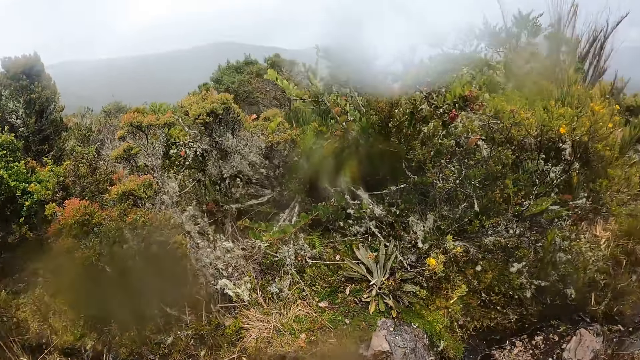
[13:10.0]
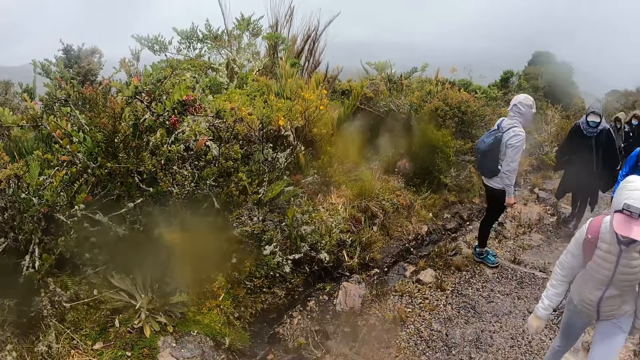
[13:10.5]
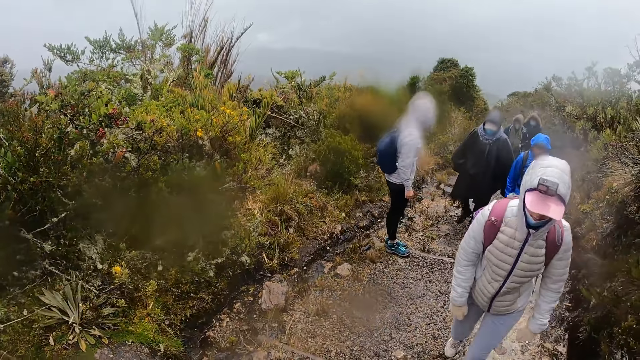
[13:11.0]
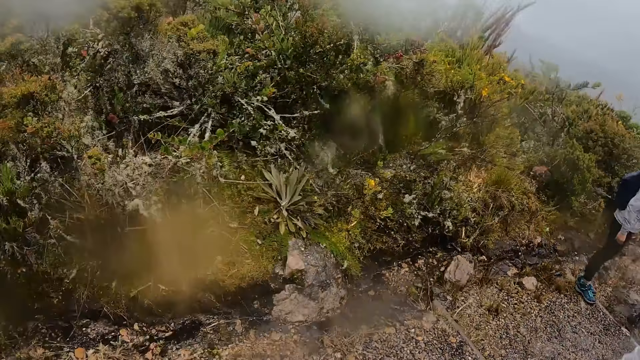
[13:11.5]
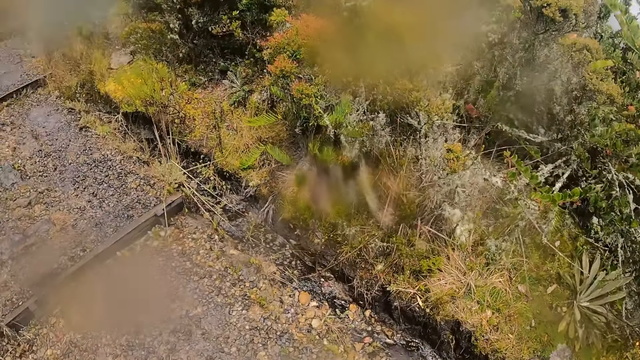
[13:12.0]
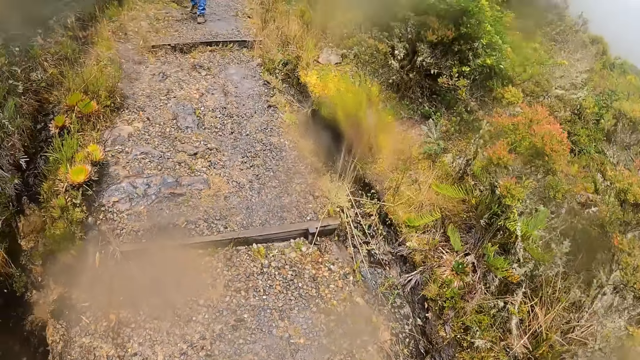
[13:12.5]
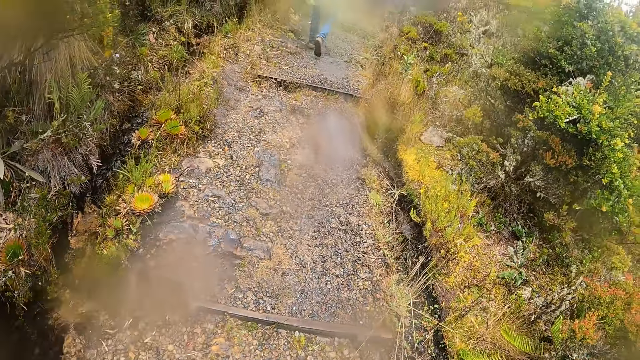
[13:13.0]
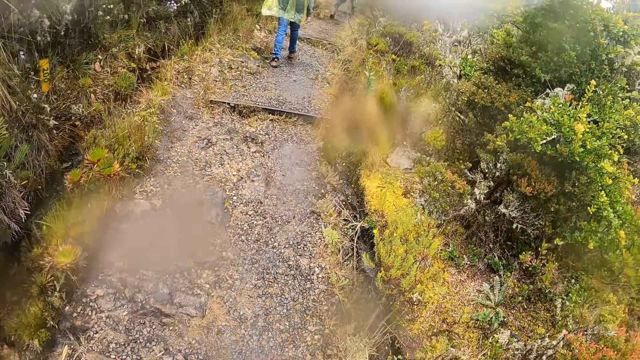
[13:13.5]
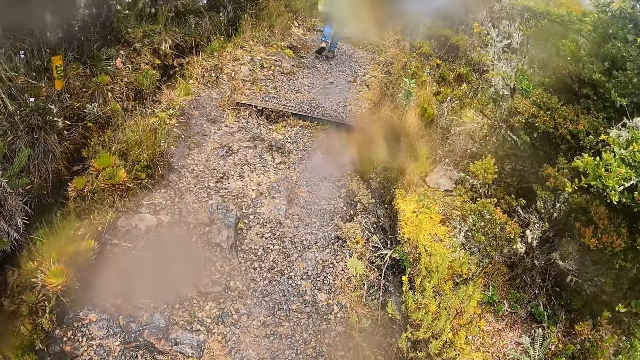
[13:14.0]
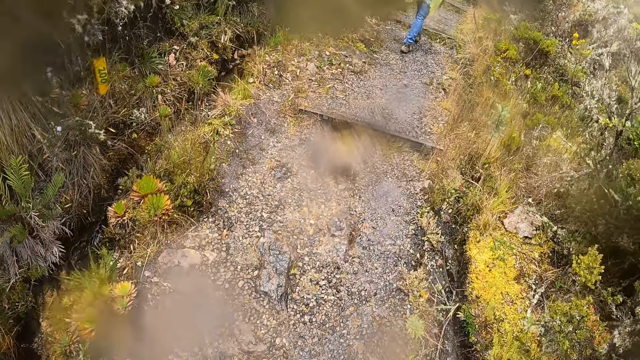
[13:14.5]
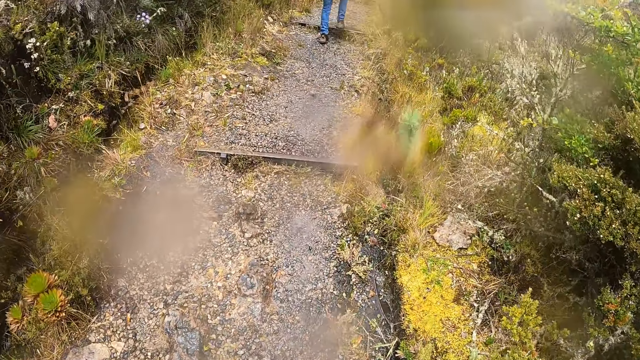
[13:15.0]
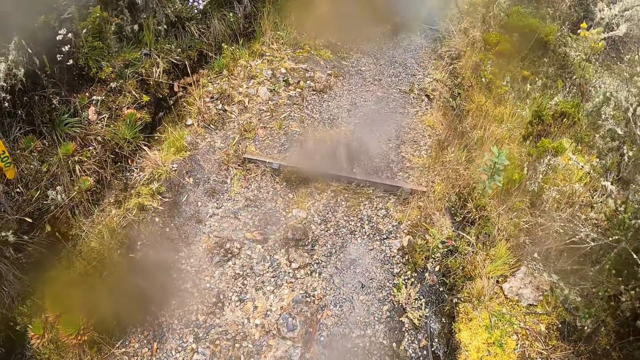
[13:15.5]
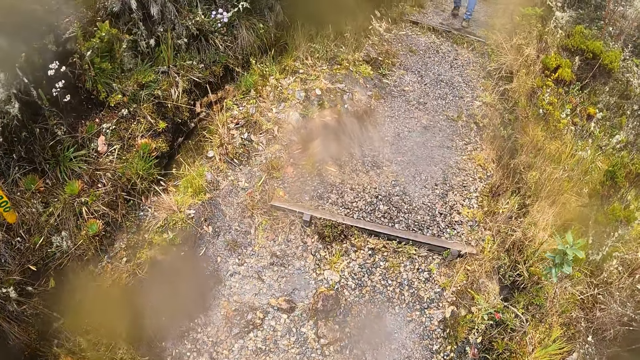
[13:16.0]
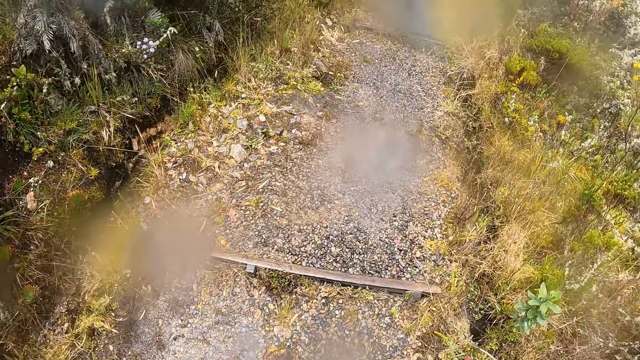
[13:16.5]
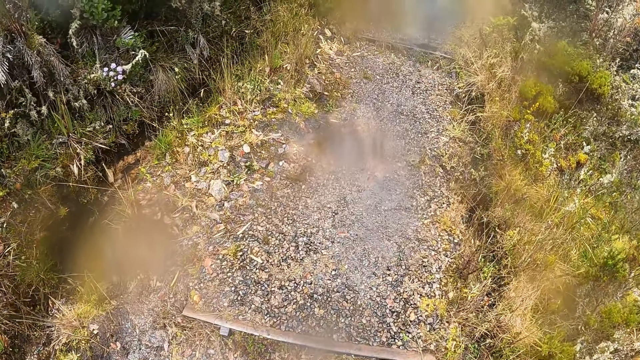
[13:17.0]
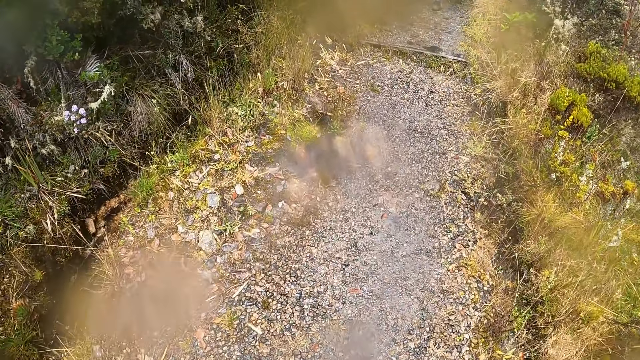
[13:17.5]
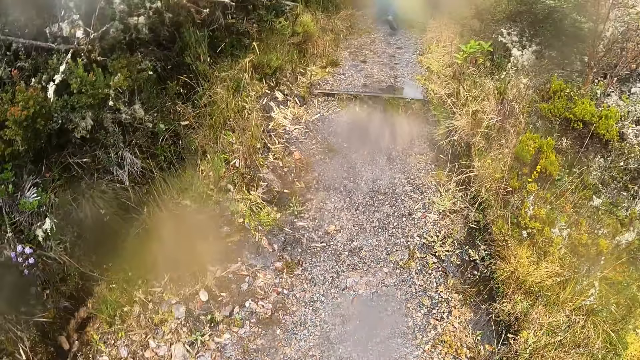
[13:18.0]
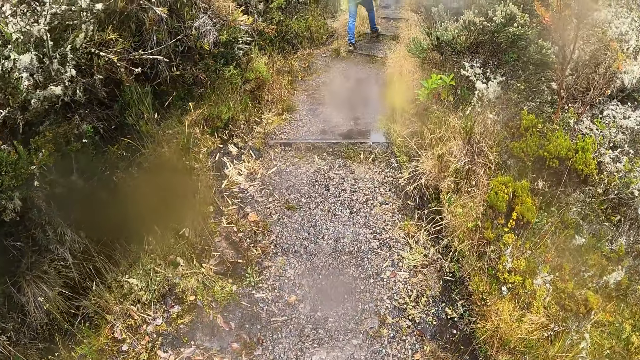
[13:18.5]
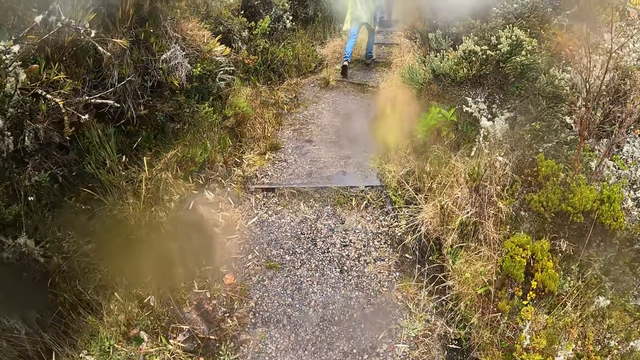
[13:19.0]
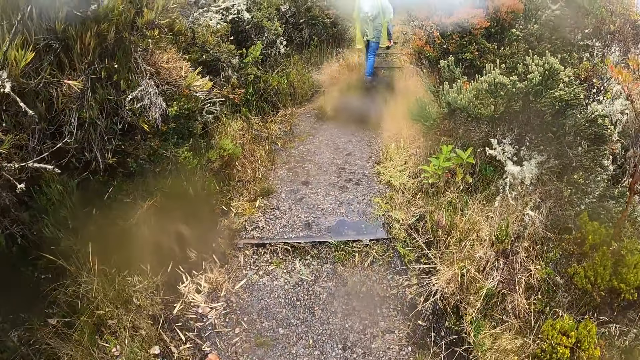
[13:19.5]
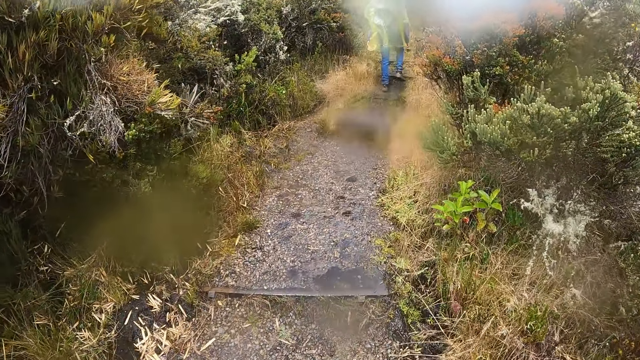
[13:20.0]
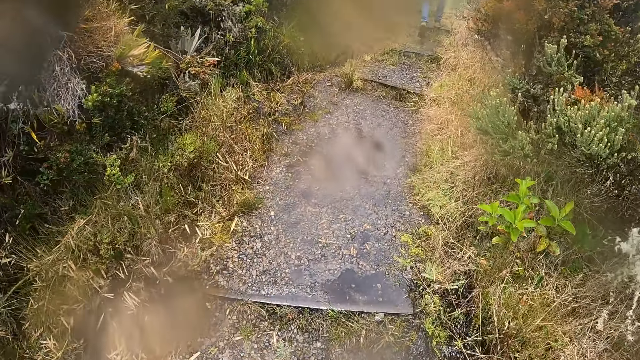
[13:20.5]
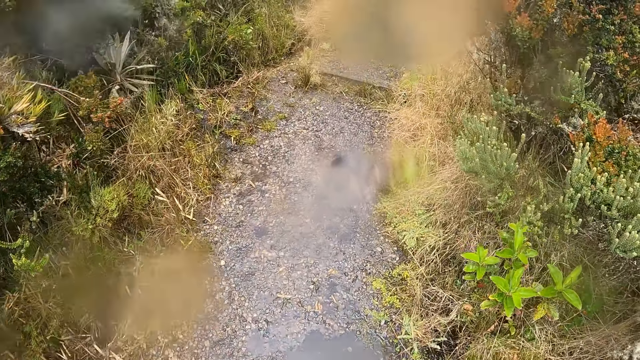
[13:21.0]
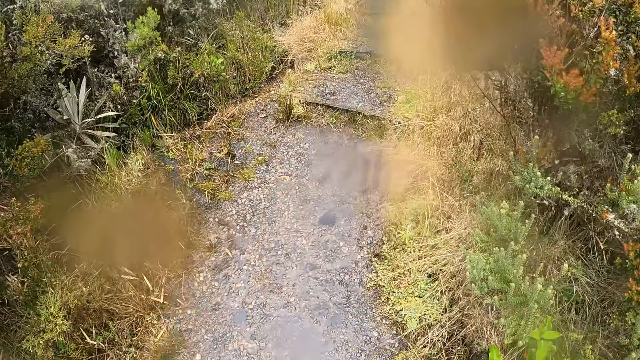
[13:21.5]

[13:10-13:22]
The camera wearer looks around and walks.

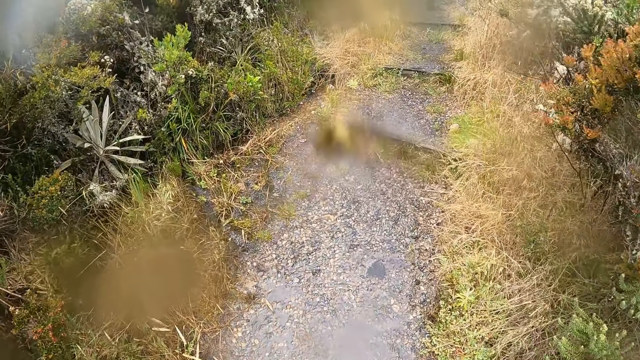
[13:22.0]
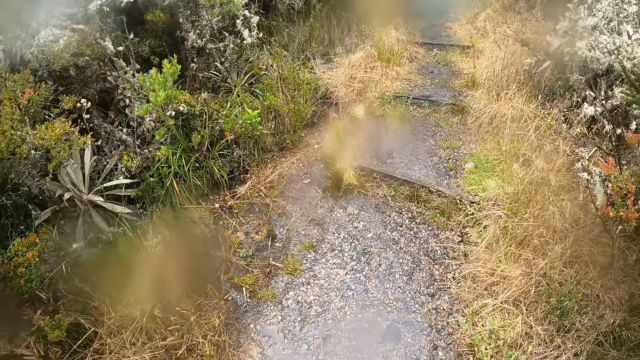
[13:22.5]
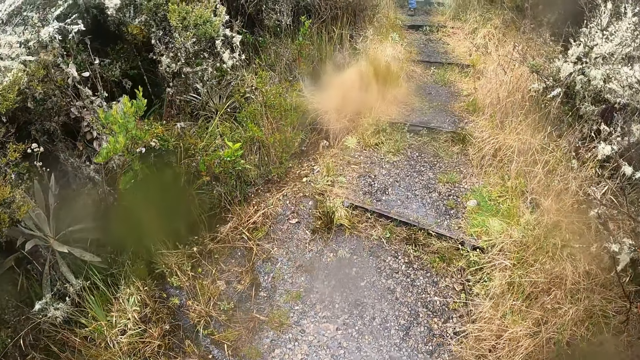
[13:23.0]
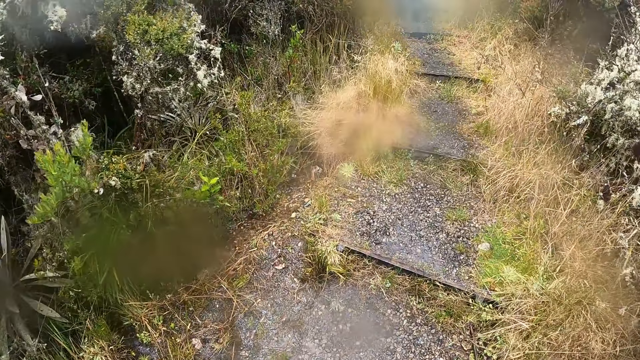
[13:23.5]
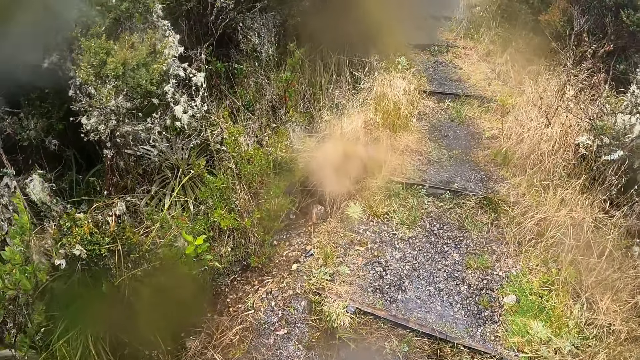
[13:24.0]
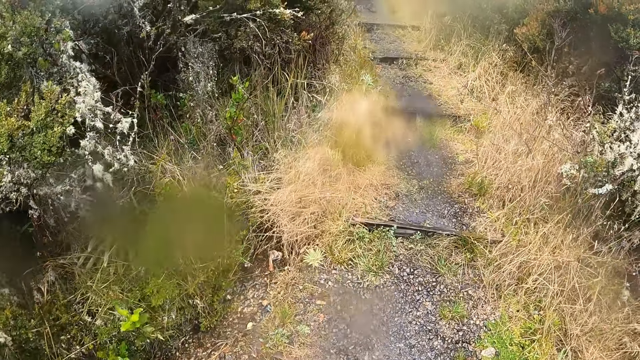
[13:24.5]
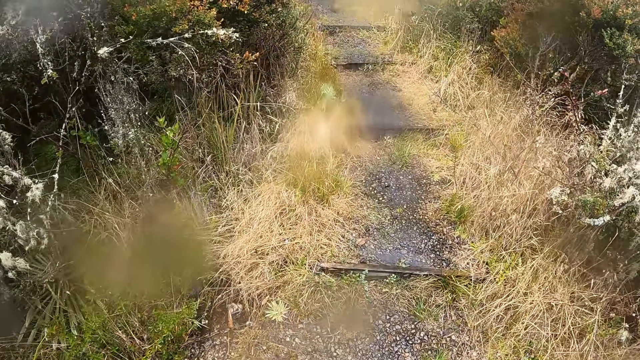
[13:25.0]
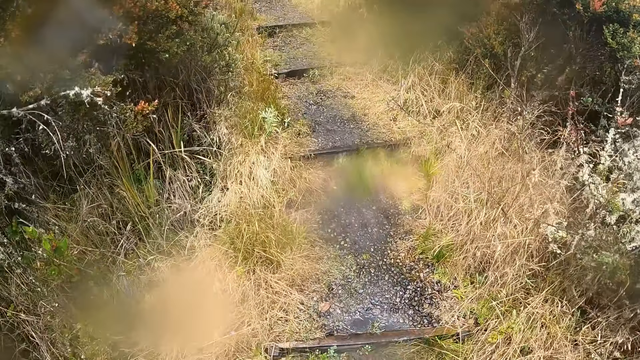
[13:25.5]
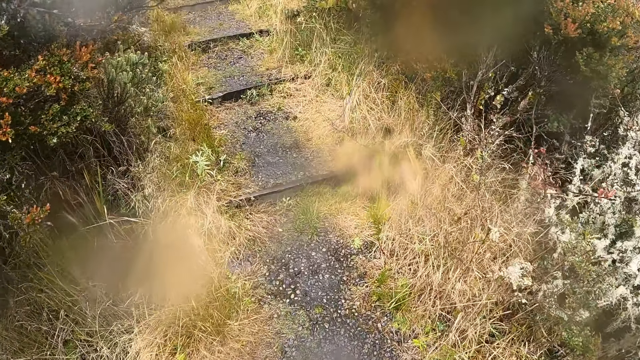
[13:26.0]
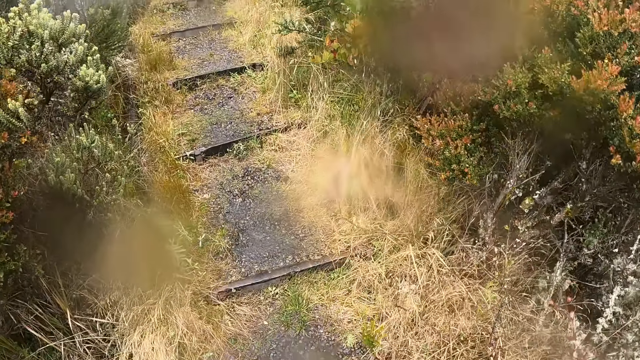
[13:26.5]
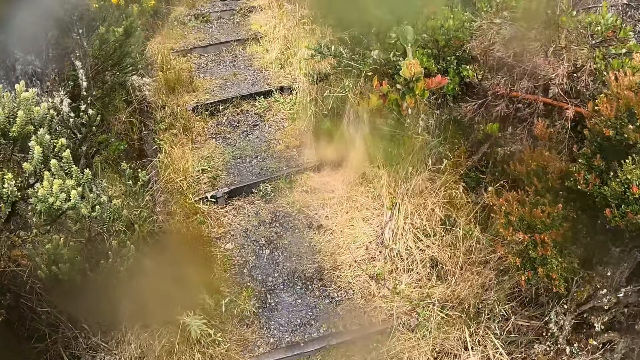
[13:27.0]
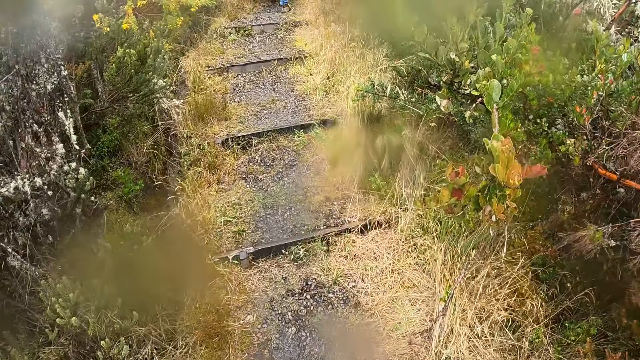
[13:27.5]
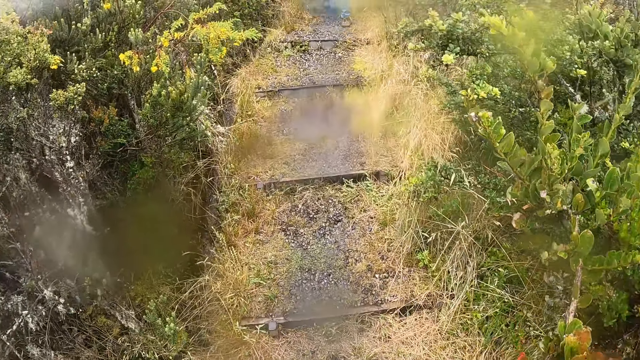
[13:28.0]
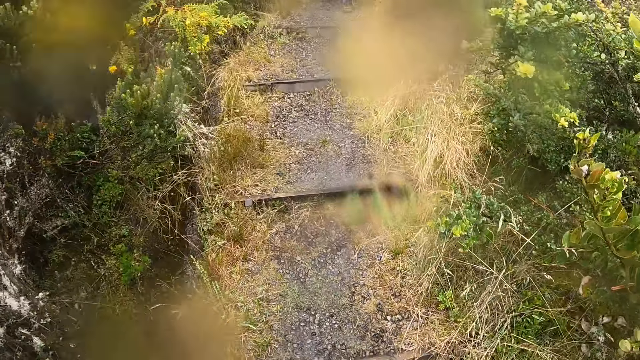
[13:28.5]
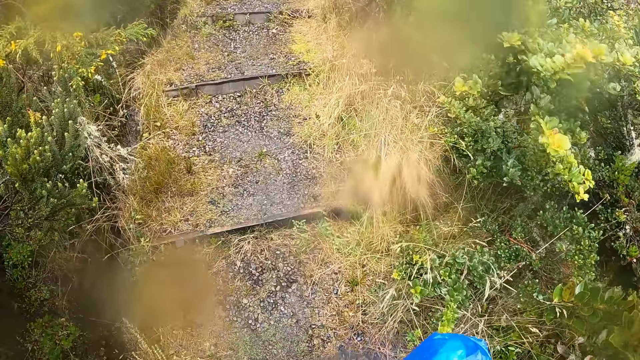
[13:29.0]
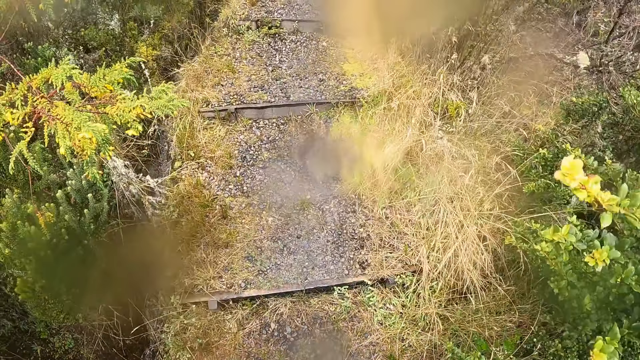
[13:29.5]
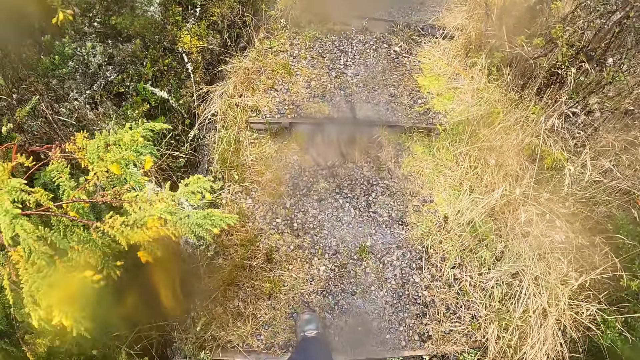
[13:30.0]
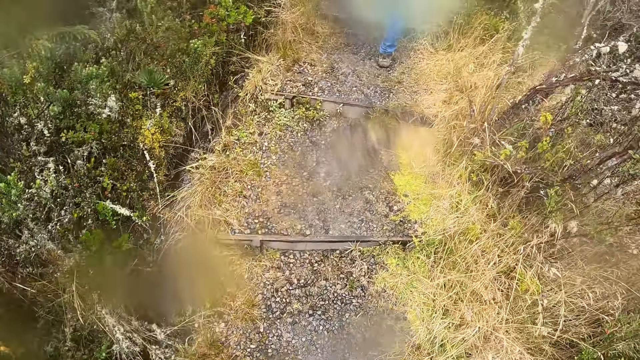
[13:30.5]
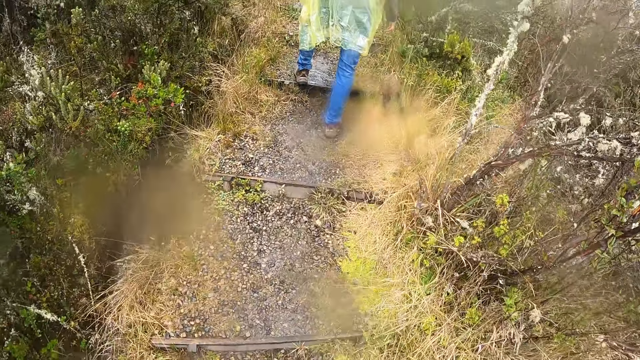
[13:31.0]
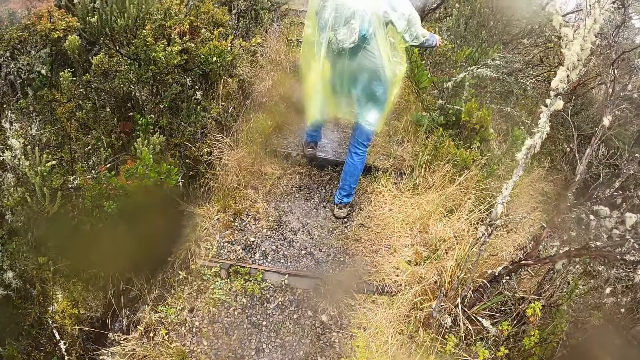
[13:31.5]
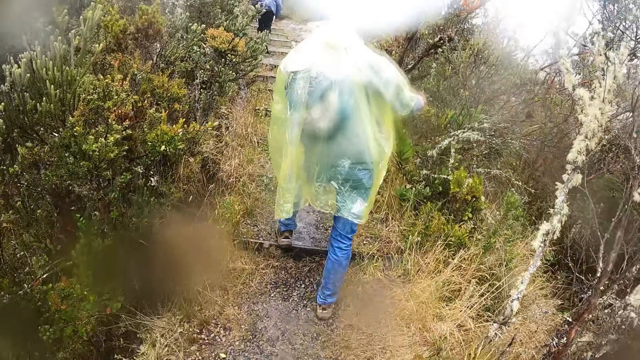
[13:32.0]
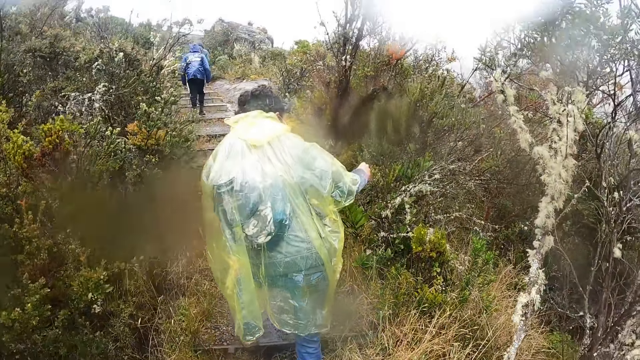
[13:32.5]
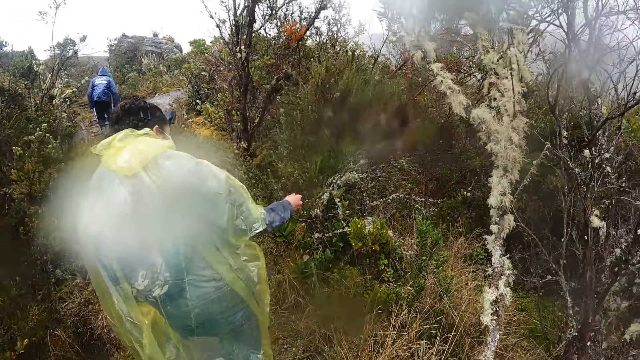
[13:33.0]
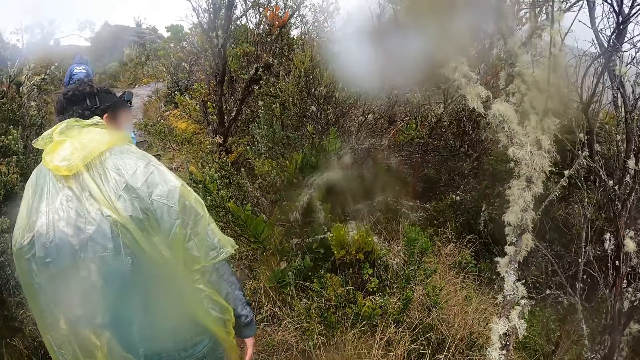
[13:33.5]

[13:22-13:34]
A man holds a plant with his right hand.
